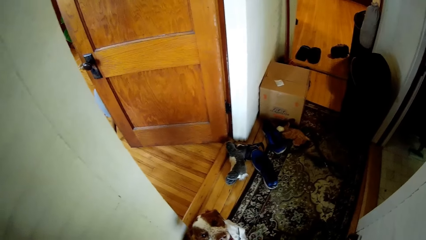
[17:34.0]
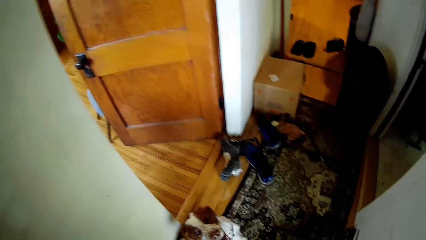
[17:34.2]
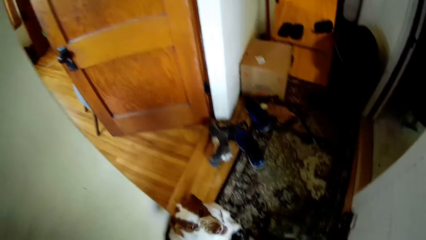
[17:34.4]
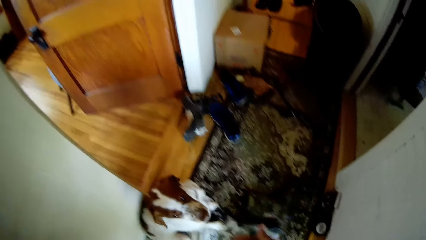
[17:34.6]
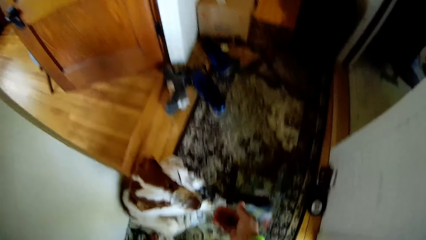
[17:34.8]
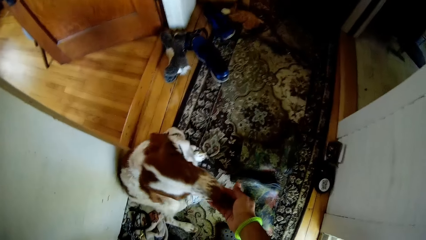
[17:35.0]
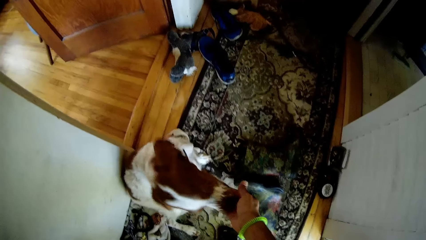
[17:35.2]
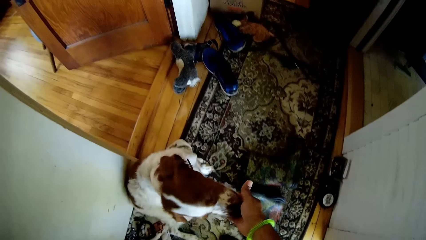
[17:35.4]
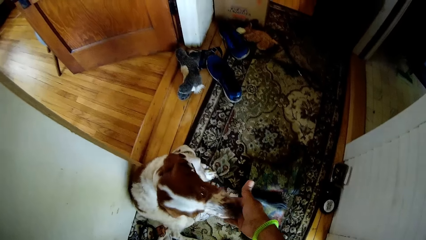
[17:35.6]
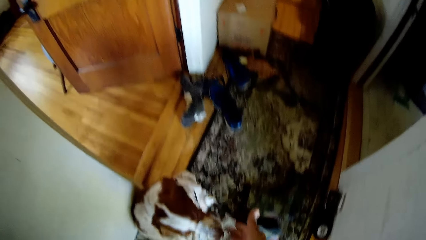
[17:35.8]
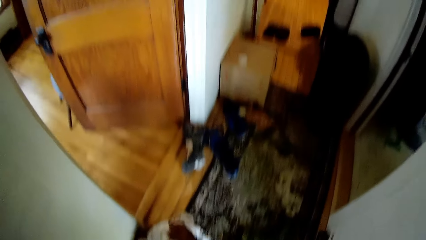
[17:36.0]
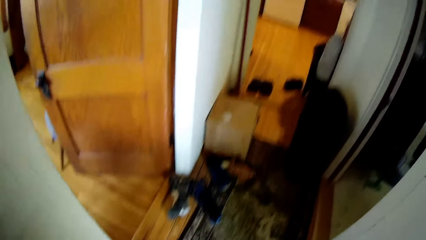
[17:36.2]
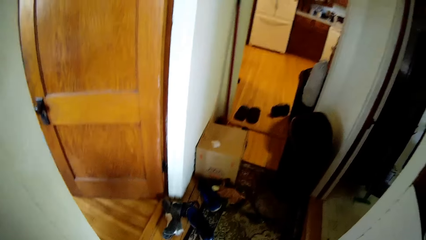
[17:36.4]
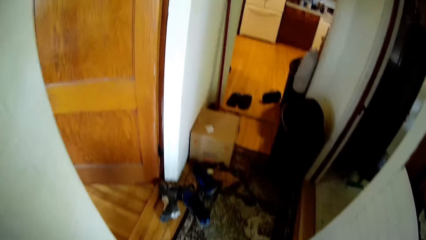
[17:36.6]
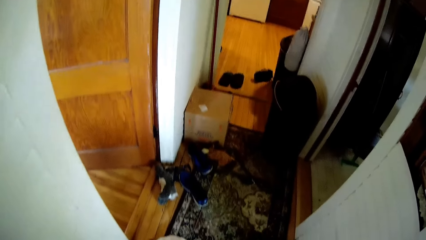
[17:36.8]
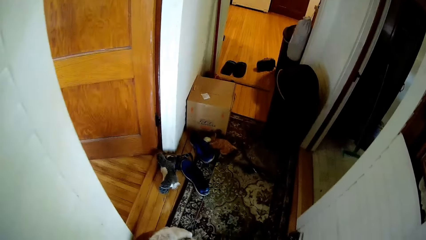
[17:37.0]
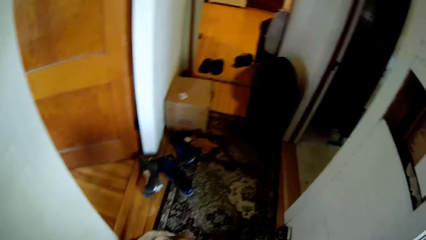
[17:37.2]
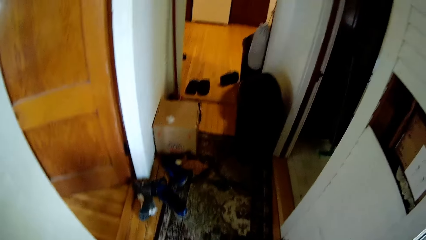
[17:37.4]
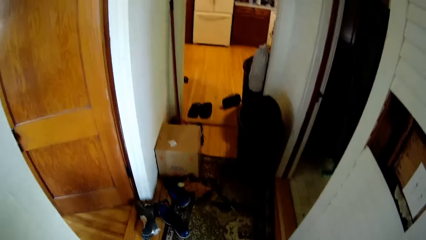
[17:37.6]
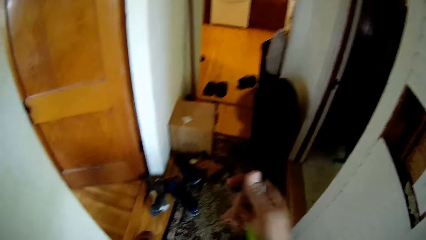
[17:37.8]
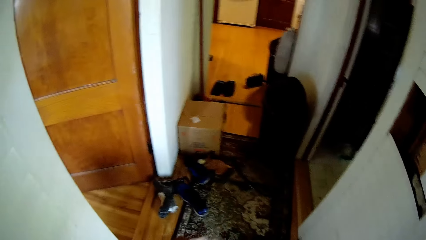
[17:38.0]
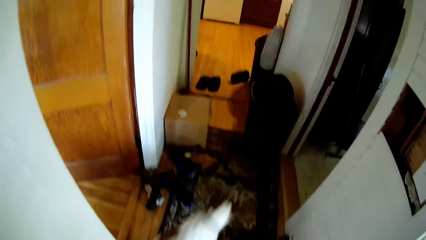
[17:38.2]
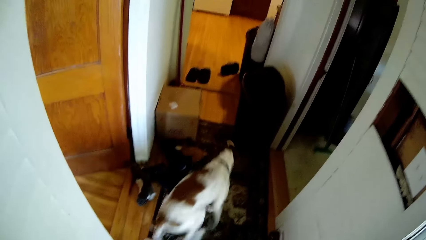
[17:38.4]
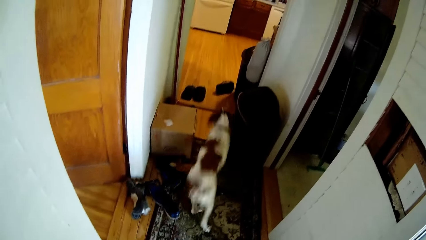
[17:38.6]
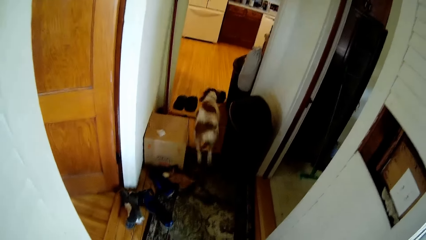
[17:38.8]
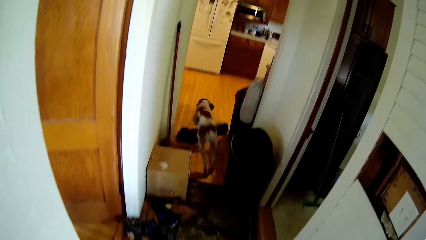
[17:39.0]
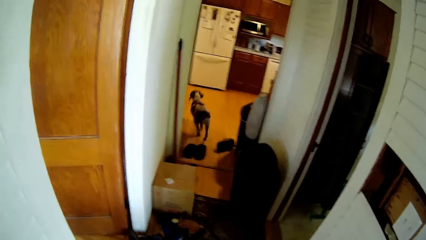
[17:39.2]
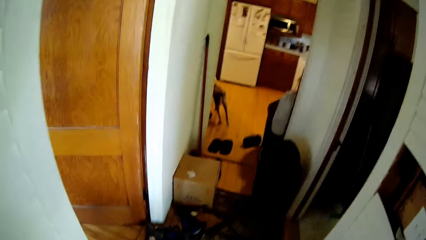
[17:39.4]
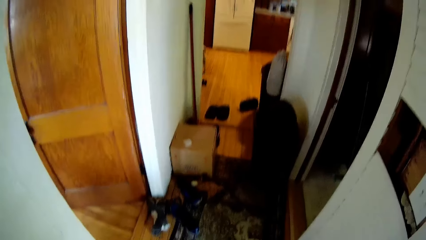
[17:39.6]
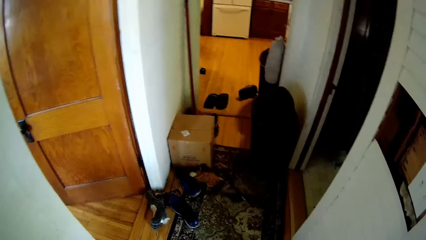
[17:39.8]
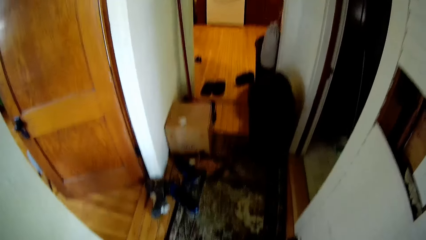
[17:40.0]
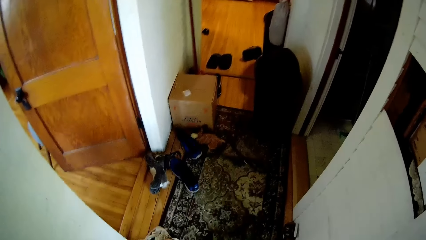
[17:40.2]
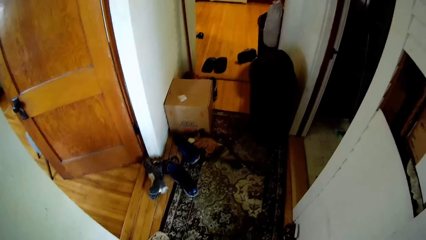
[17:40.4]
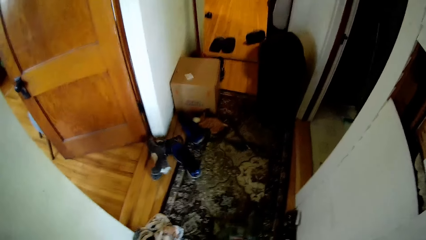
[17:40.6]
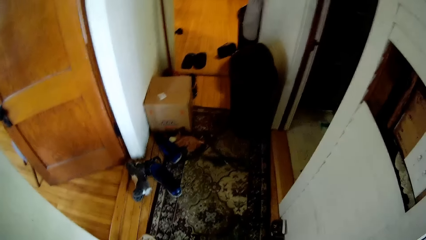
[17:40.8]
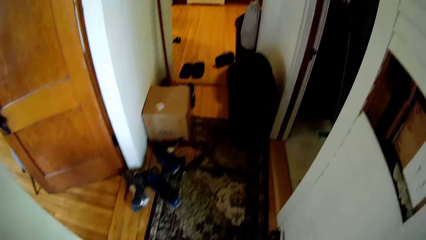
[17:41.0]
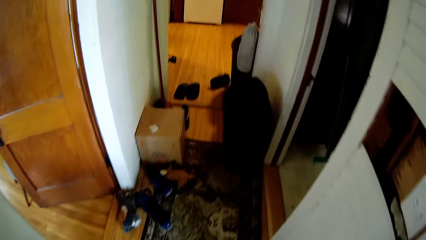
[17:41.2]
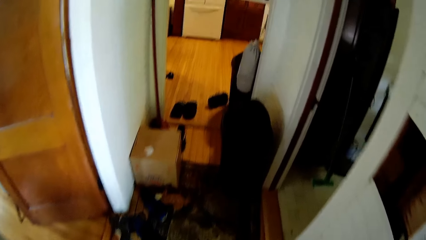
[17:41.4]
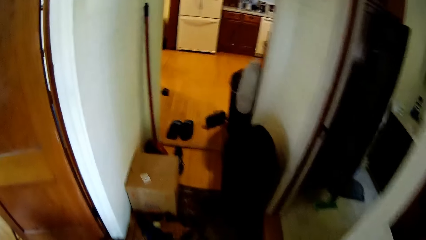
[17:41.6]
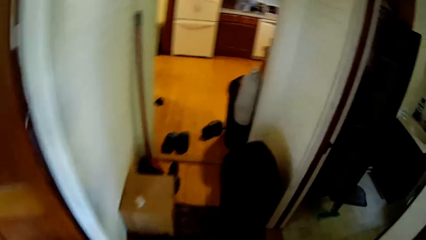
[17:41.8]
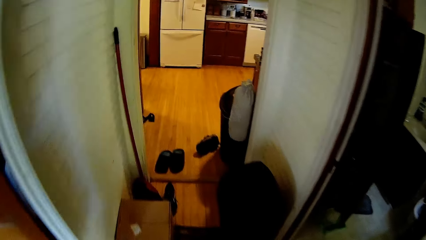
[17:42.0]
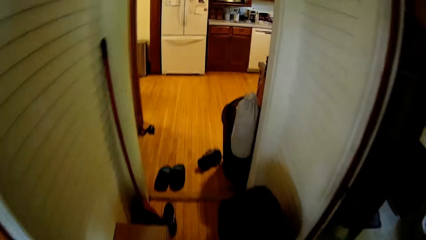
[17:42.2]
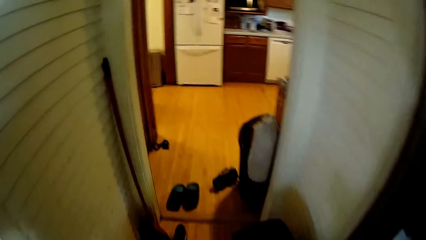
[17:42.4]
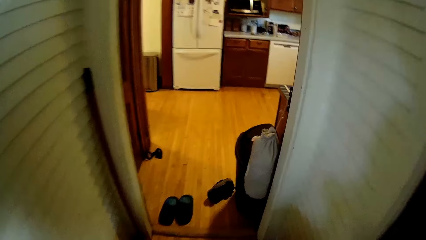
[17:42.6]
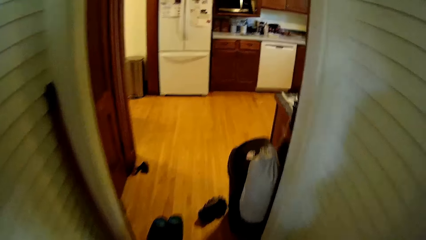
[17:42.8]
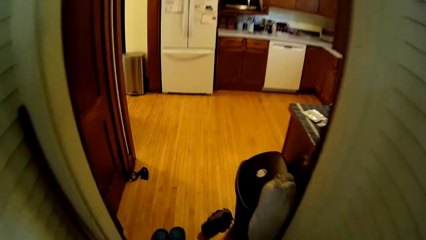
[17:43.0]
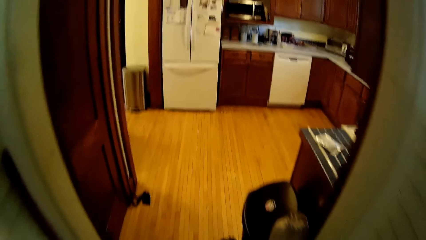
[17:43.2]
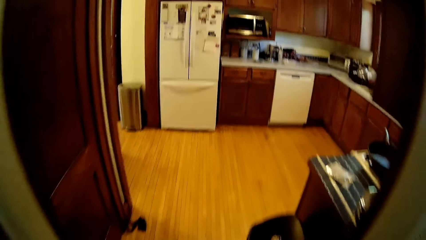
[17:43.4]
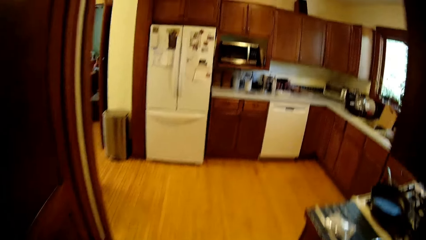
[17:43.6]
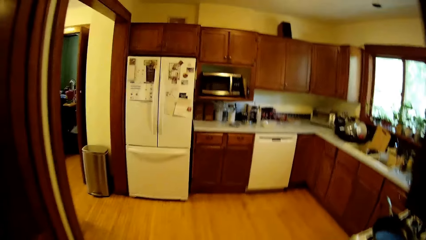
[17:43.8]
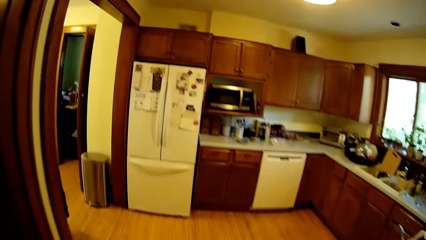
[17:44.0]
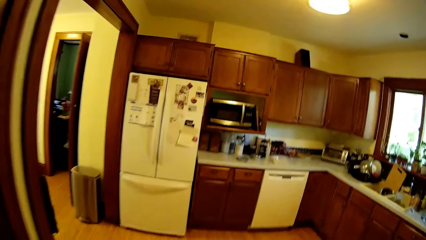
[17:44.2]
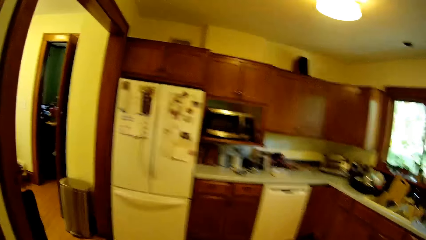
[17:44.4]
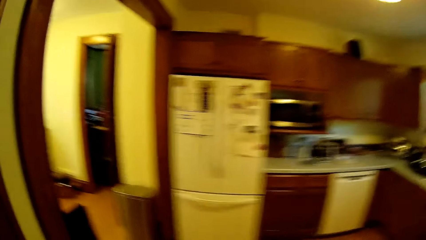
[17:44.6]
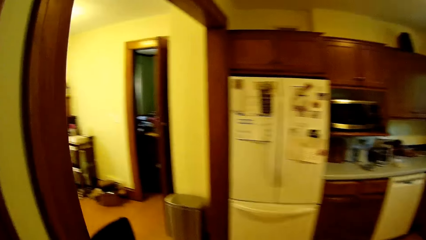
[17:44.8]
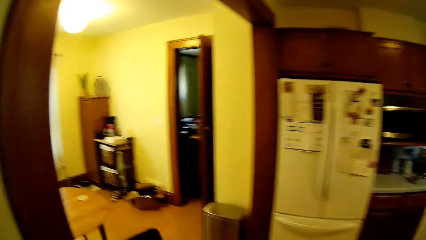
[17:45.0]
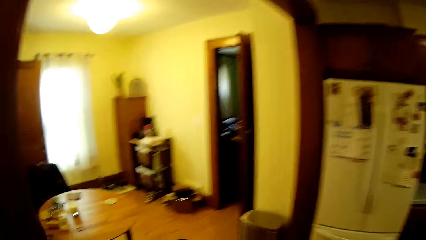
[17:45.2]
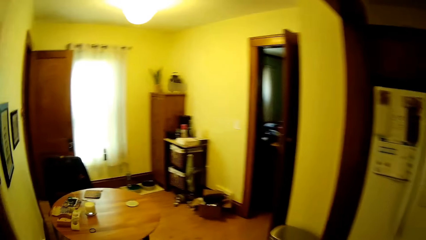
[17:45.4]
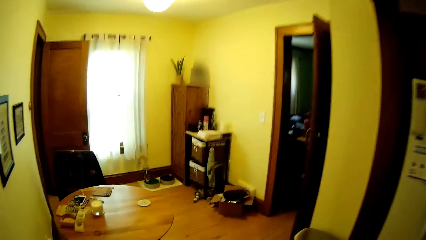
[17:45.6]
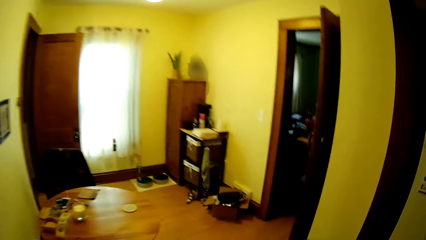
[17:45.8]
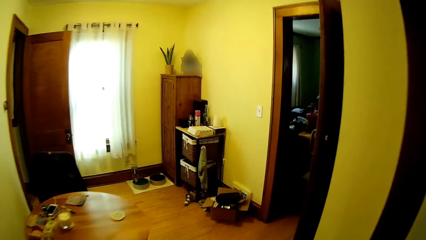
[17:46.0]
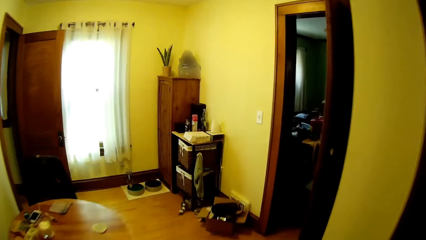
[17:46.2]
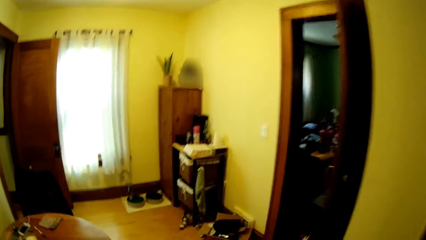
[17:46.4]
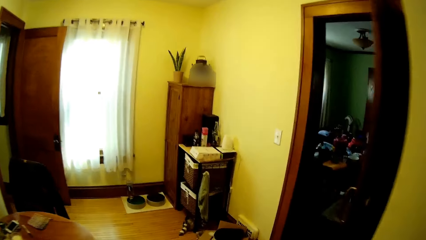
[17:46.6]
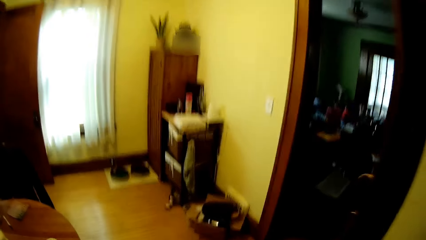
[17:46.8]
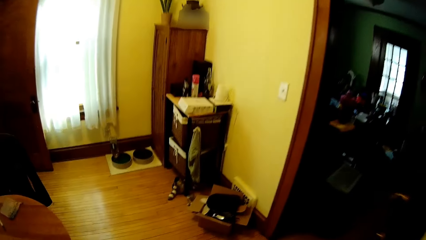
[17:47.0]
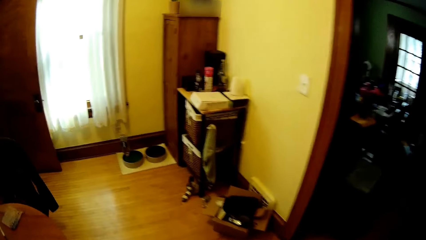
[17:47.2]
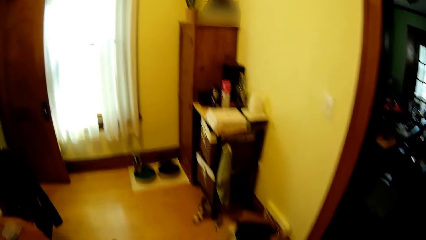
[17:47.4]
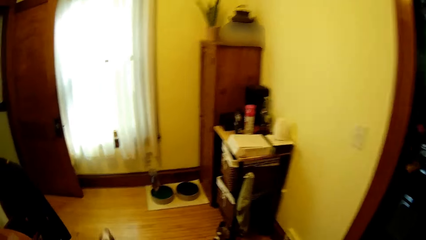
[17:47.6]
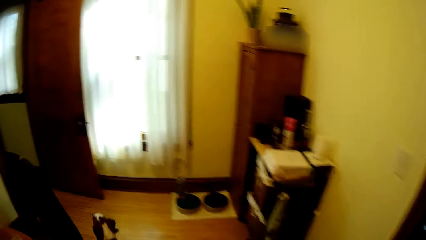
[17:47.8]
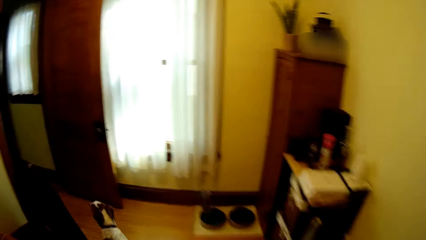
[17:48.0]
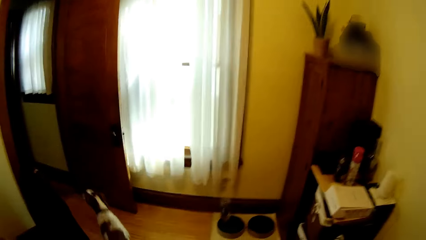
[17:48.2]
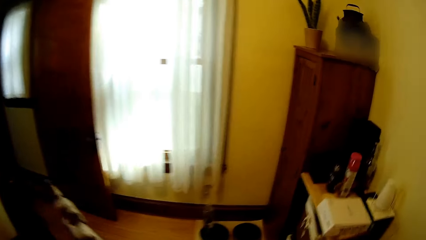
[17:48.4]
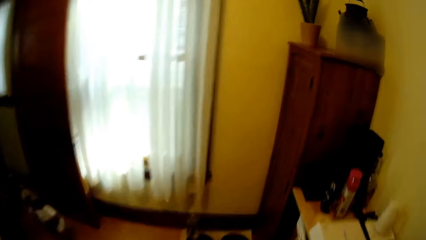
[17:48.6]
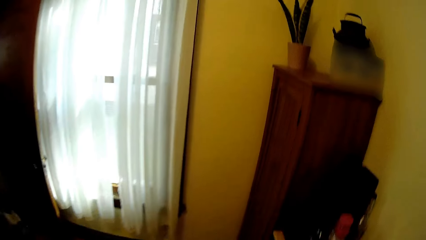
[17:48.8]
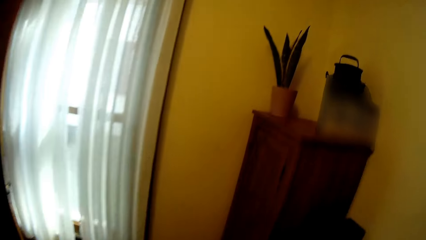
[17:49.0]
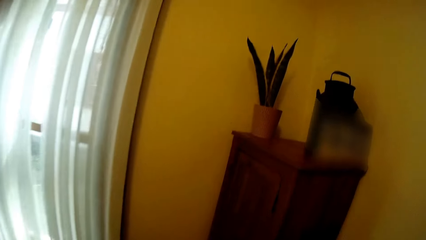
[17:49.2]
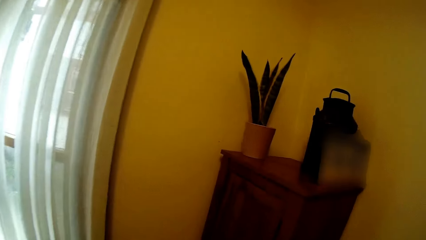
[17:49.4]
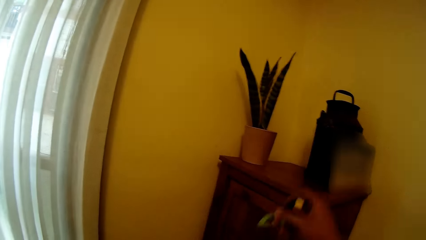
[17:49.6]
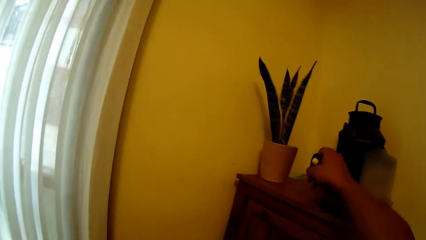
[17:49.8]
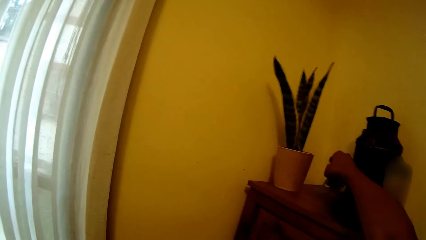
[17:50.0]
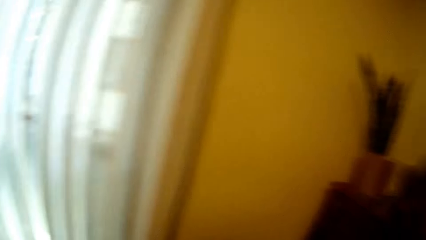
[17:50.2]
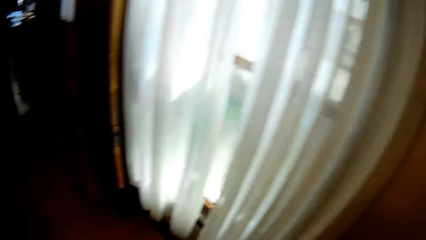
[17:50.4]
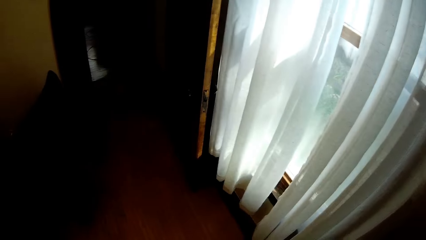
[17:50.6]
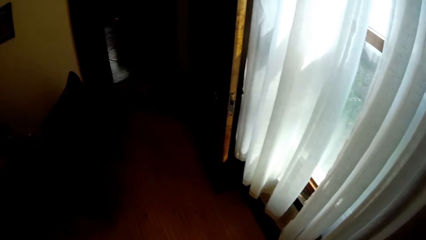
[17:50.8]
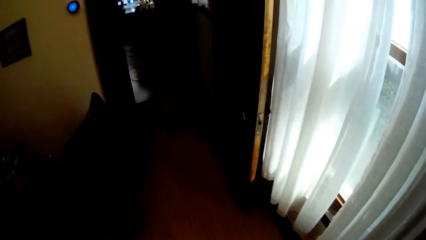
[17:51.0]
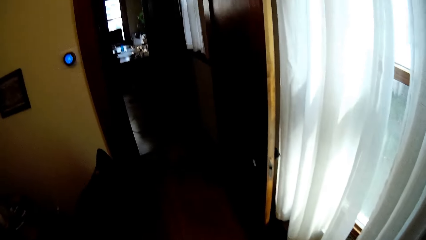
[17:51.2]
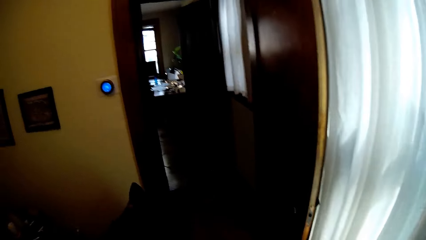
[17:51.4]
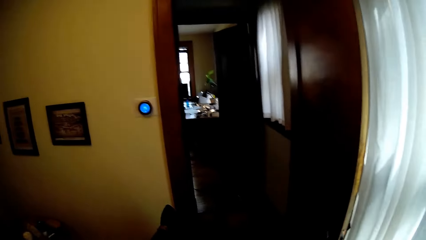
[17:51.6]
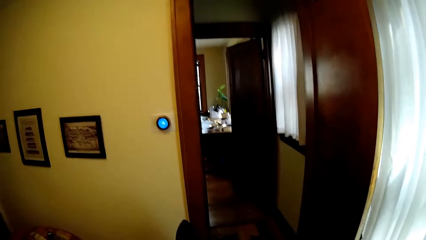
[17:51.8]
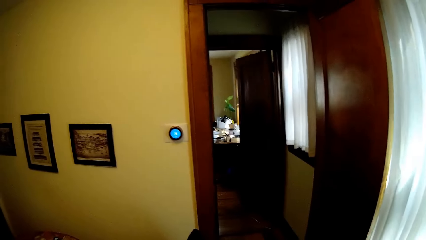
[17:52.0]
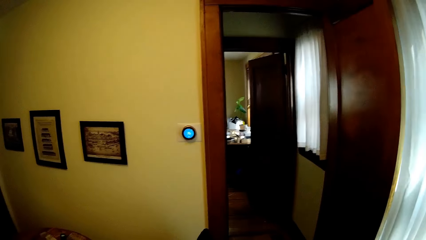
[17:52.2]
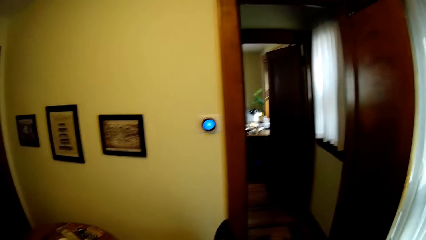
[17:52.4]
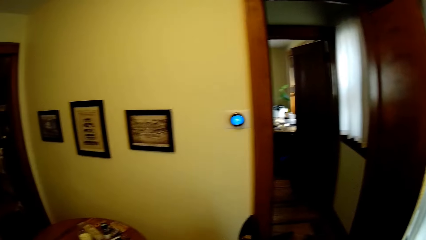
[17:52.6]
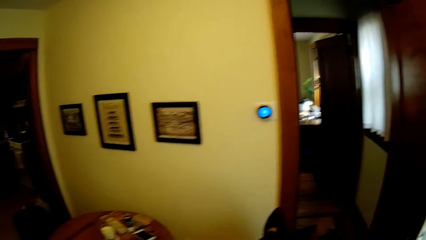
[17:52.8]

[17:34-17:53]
The camera wearer gives the dog a treat. He moves in the house. He puts his keys on a shelf.
